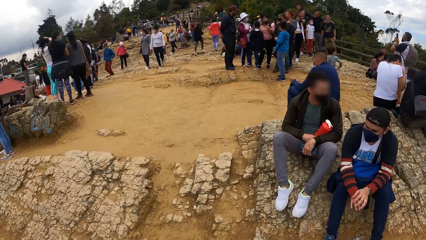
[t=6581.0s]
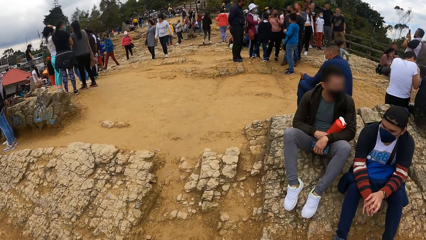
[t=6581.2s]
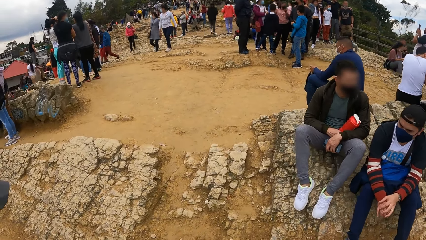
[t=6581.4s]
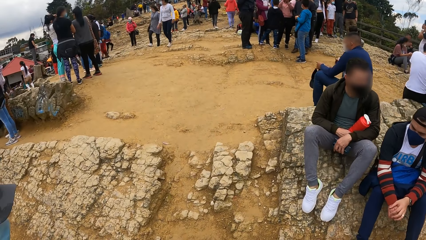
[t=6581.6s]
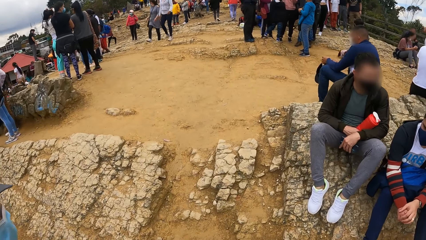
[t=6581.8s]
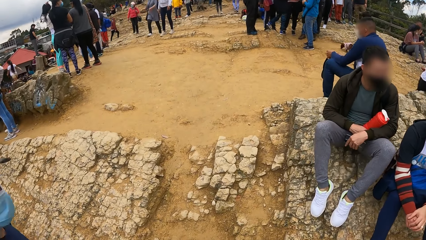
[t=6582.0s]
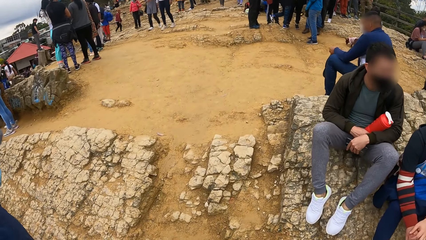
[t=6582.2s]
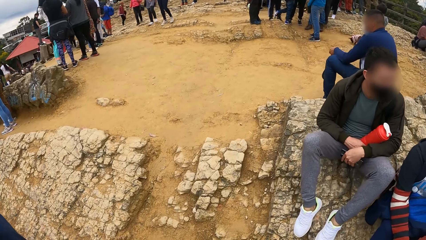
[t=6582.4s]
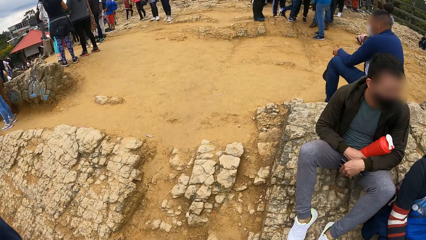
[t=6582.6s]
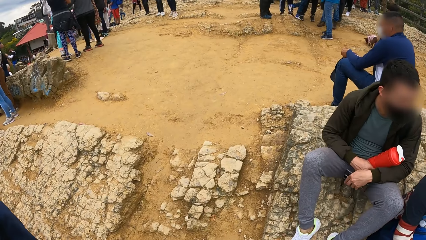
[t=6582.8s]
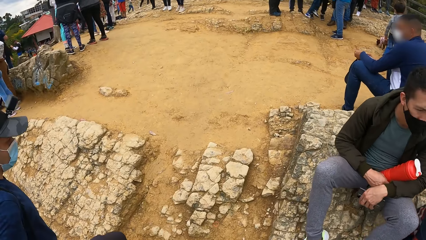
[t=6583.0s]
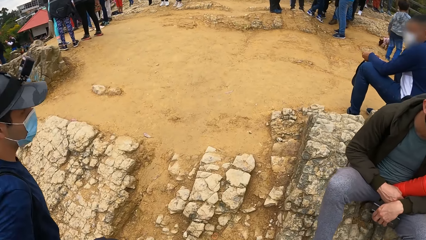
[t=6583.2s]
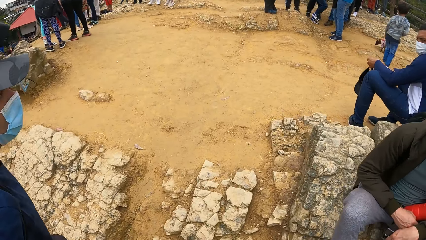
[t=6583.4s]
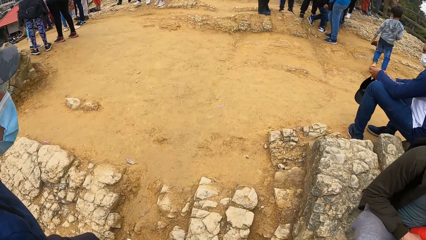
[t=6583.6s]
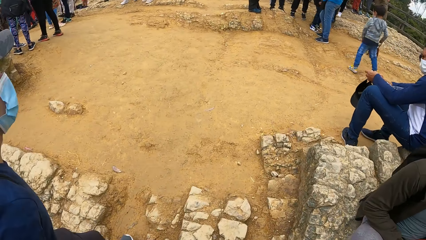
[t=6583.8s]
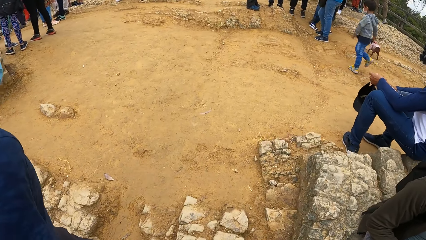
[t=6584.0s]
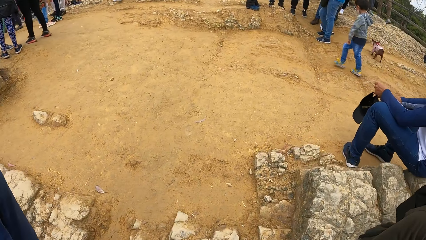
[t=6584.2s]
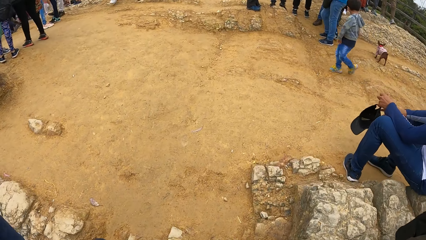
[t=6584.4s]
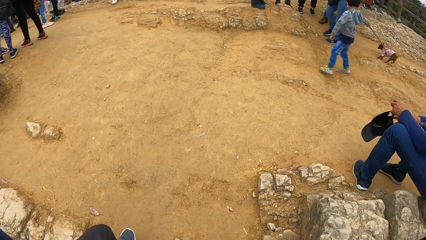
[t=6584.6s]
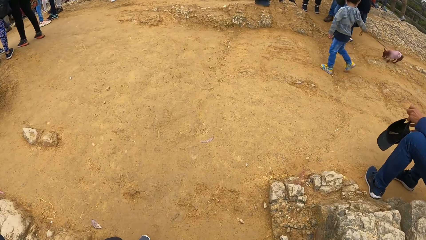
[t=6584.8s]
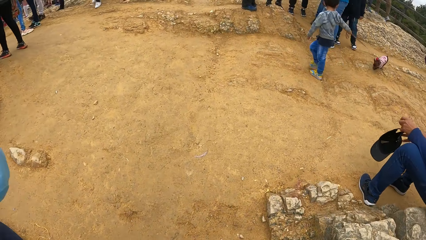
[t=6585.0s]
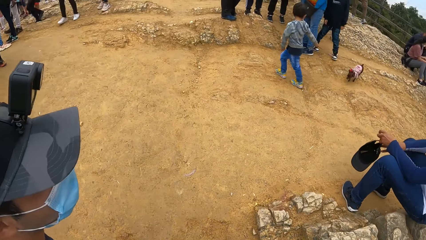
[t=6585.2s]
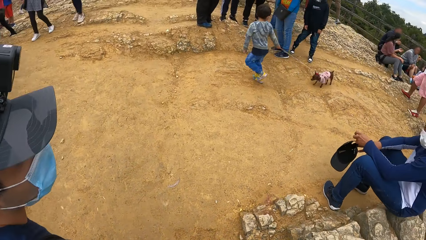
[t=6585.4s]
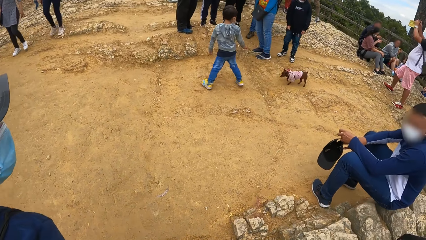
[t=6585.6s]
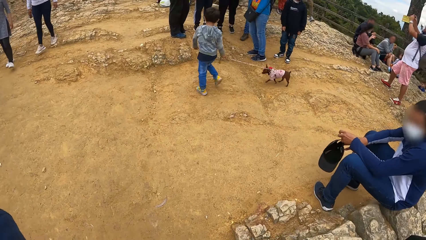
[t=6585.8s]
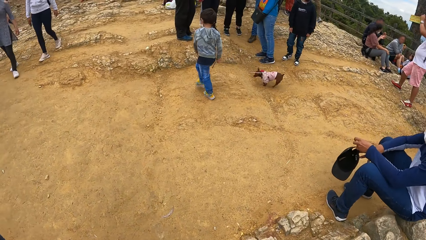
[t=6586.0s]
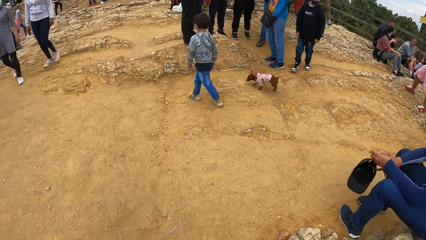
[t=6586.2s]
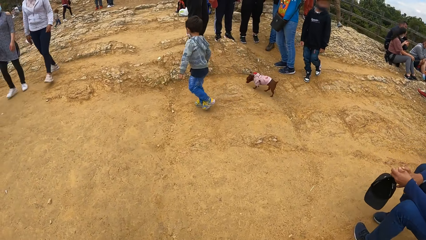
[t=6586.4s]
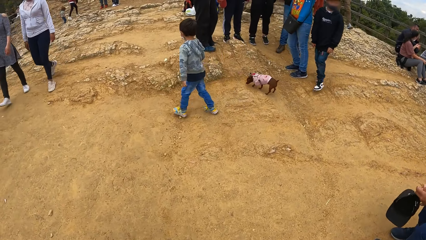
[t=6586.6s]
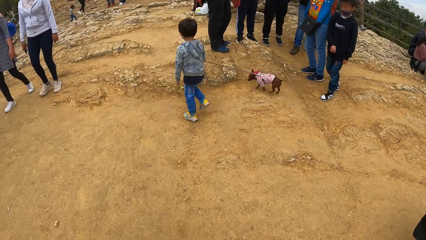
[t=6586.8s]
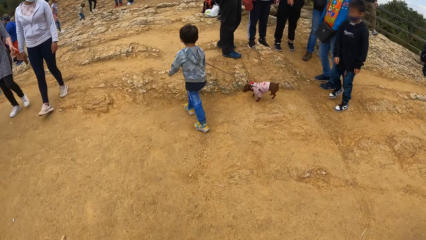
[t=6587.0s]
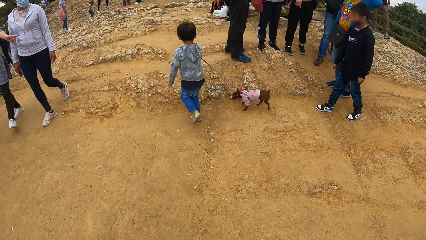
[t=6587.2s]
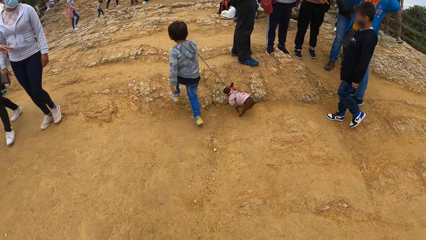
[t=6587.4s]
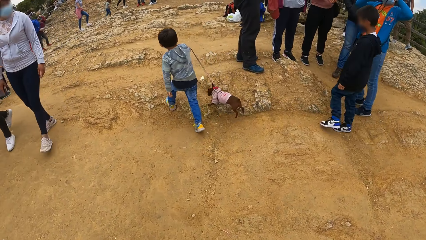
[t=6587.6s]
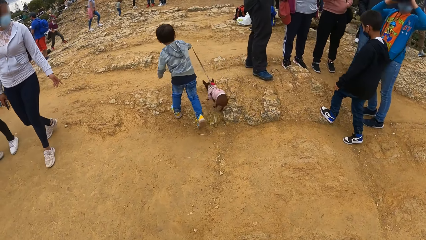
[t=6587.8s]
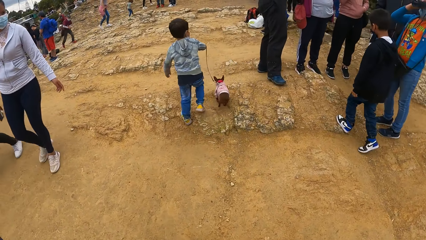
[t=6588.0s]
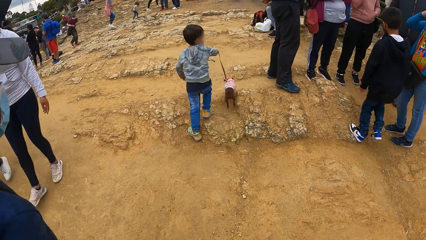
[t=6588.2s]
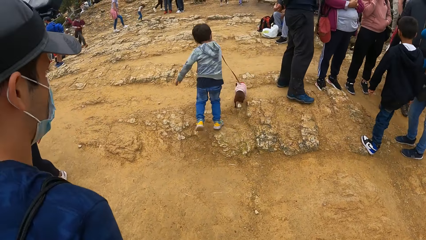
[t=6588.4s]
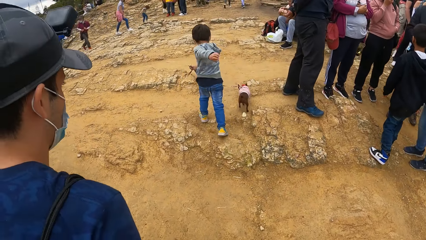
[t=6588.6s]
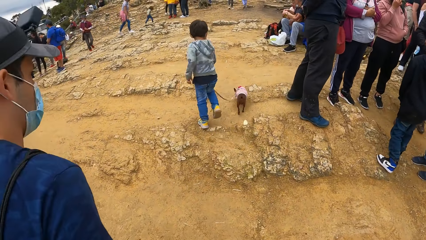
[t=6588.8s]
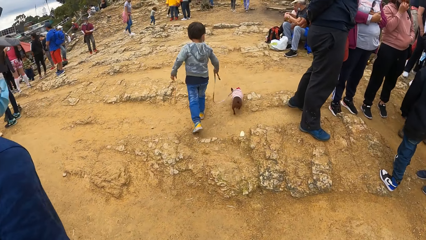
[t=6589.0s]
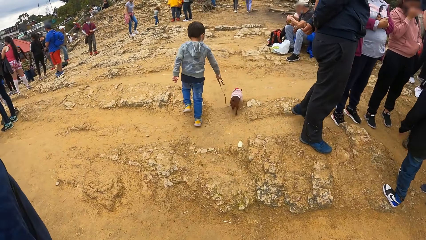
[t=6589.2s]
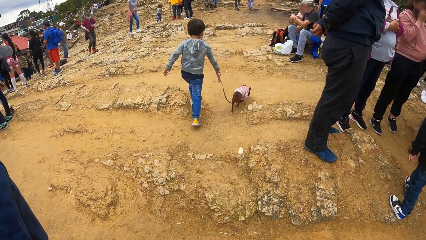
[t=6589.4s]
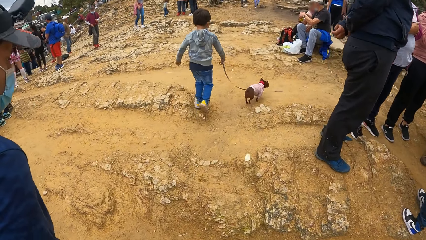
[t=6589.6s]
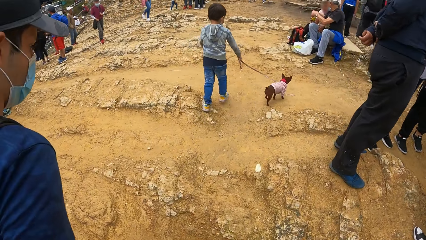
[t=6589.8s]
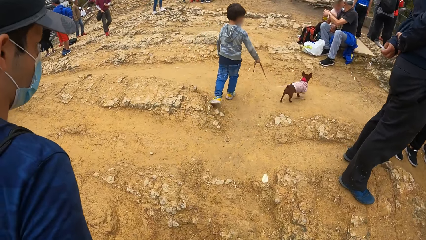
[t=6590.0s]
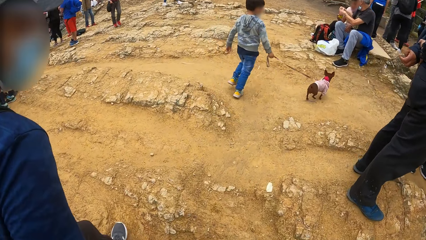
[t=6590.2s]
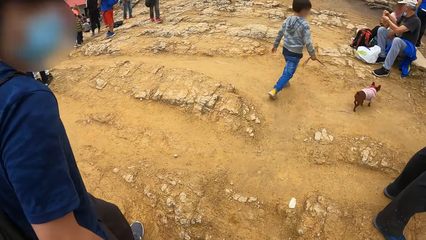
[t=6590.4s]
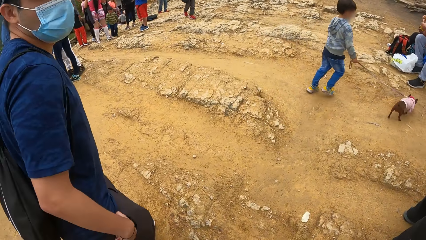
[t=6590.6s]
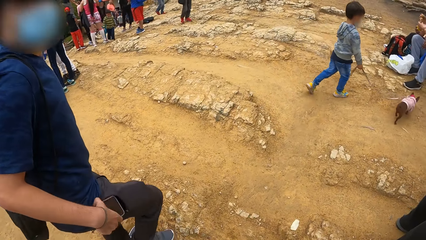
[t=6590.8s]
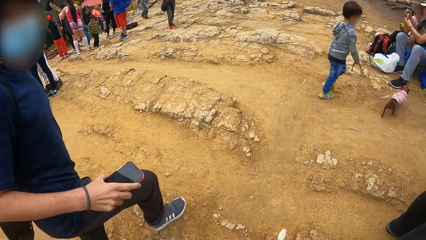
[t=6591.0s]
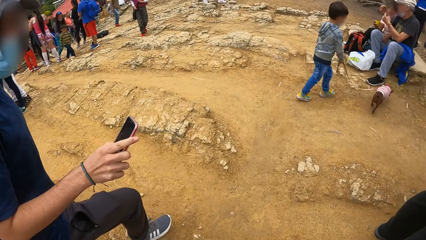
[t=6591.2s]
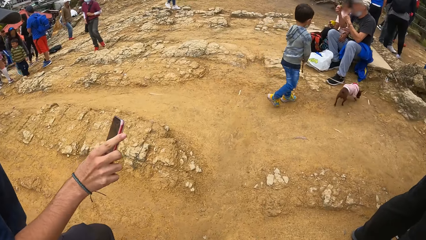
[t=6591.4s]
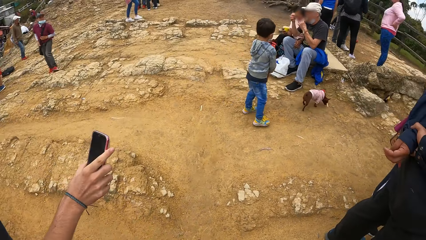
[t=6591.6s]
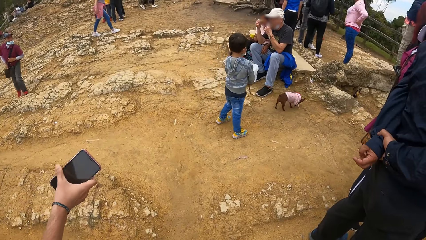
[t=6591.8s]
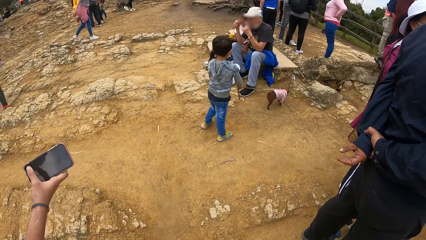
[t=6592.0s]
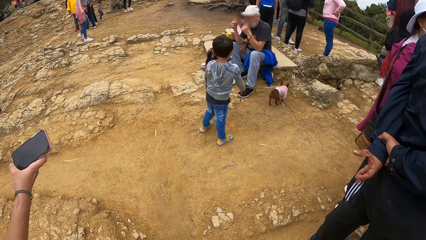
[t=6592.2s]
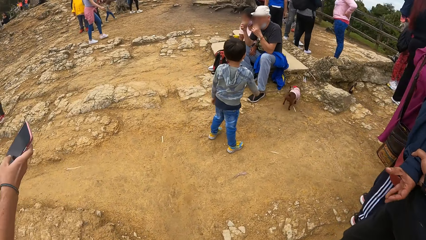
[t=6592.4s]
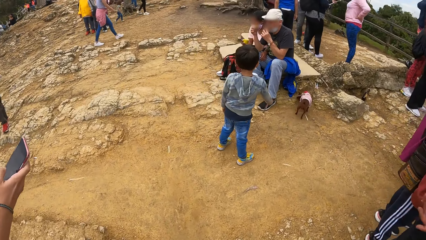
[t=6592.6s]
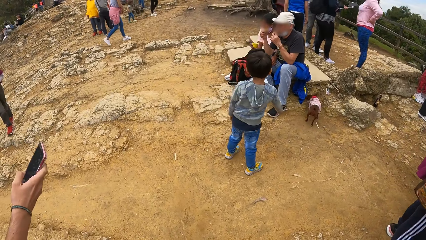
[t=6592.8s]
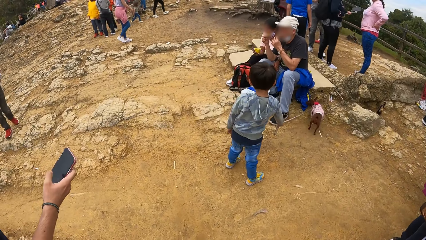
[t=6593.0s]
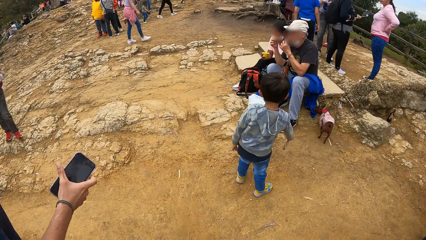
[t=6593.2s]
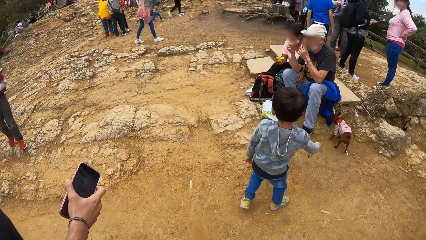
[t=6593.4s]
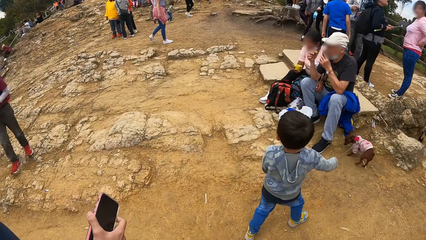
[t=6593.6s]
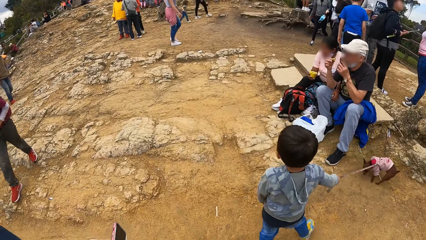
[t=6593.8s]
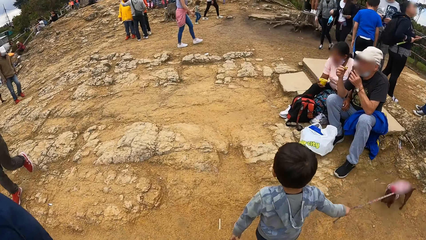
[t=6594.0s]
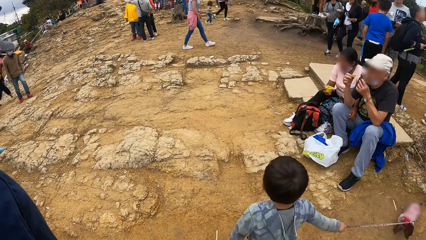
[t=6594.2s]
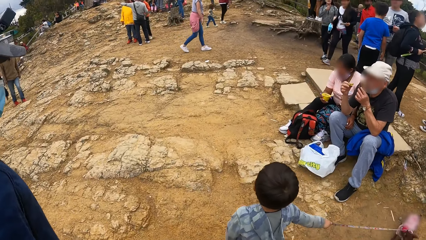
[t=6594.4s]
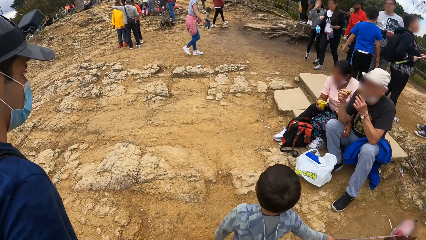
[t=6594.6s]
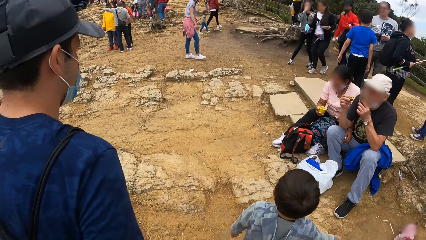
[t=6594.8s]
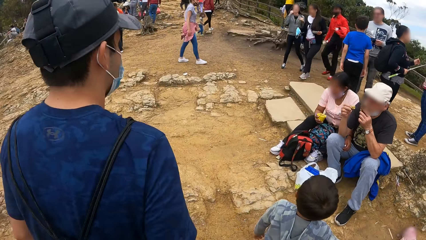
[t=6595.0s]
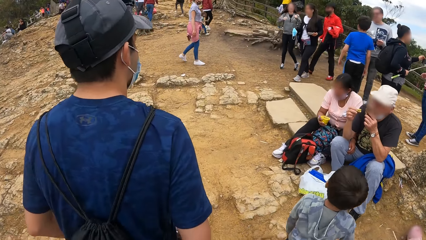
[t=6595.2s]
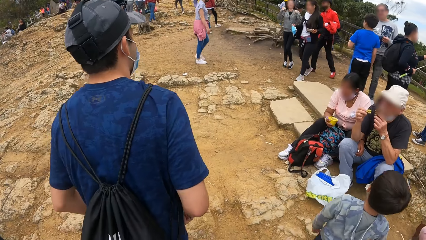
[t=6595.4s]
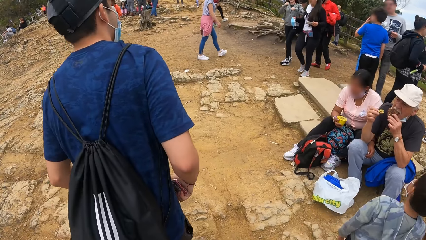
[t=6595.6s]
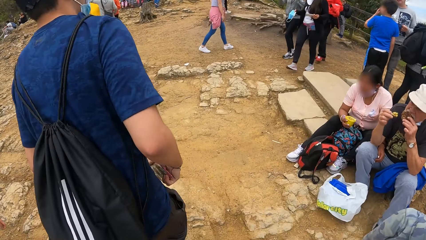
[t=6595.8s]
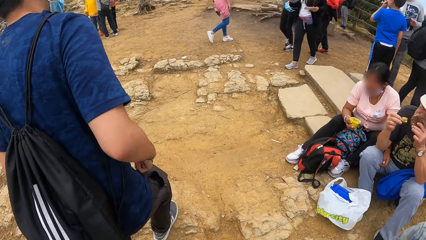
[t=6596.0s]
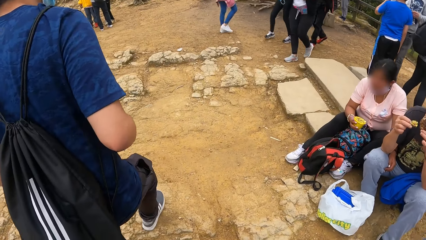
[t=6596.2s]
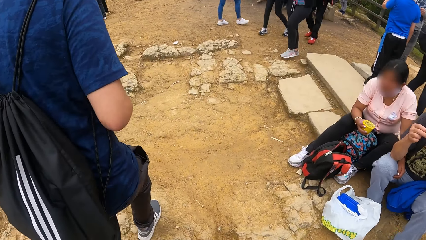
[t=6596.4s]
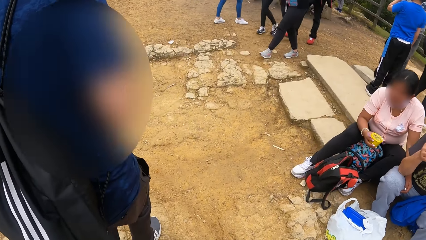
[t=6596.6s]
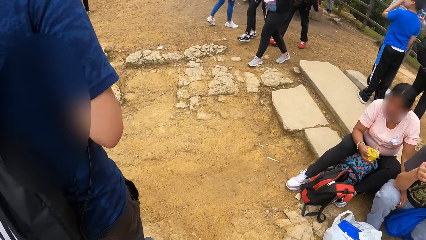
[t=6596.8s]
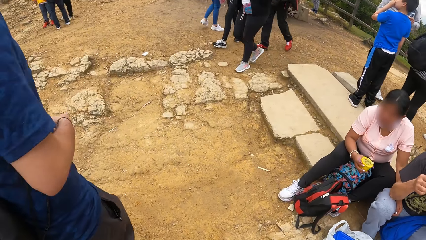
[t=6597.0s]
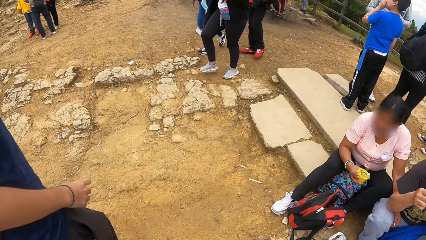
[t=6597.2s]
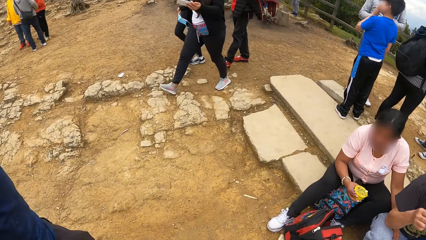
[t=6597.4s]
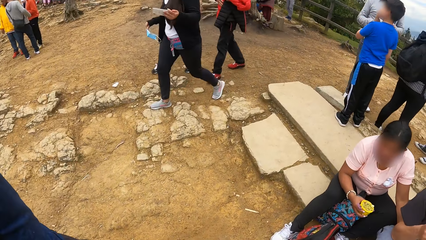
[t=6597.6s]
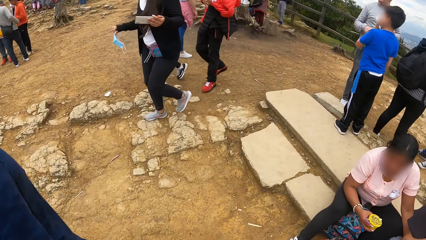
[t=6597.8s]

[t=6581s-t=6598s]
A man walks up the hill. The man pulls out a phone from his right pocket with his right hand. The man operates the phone in his right hand.
